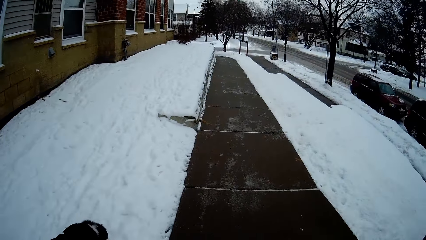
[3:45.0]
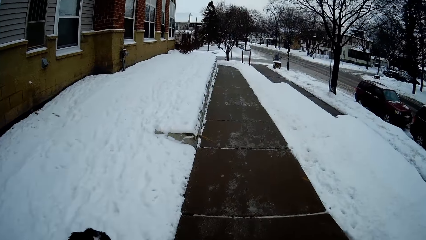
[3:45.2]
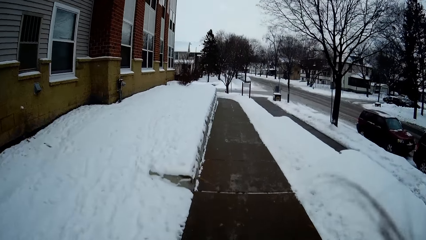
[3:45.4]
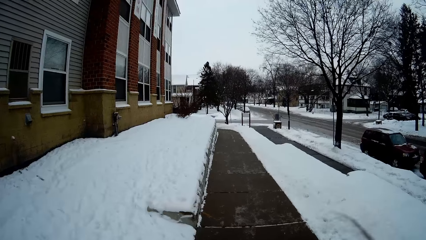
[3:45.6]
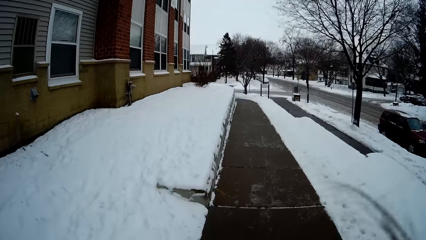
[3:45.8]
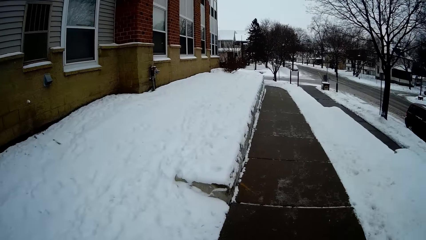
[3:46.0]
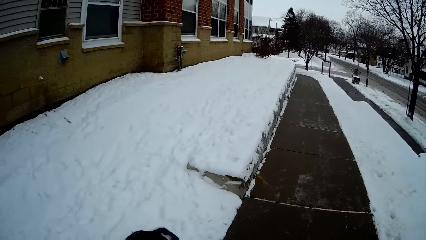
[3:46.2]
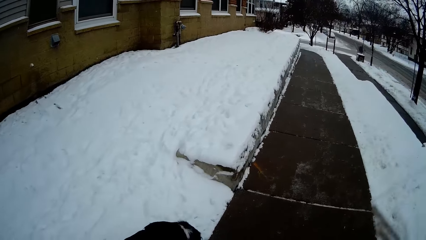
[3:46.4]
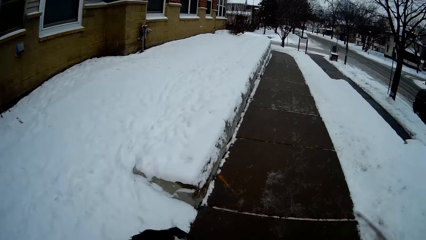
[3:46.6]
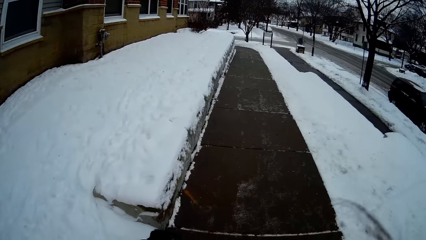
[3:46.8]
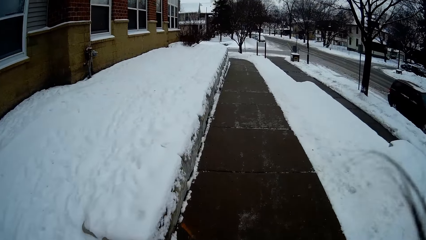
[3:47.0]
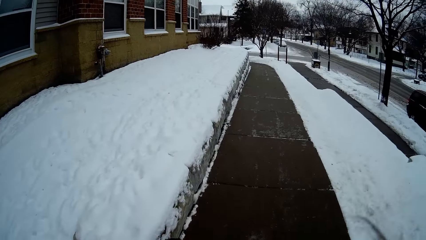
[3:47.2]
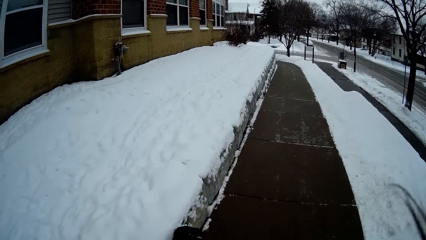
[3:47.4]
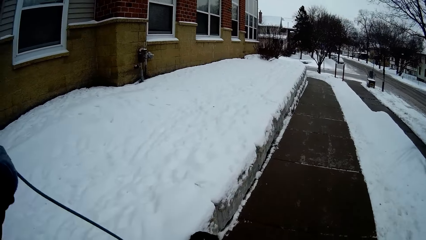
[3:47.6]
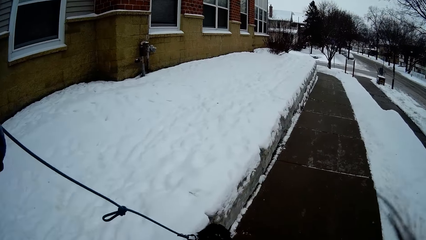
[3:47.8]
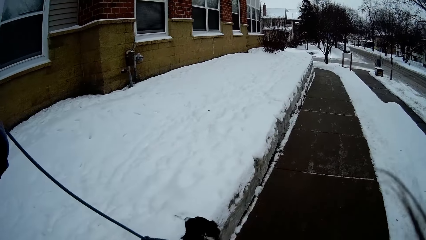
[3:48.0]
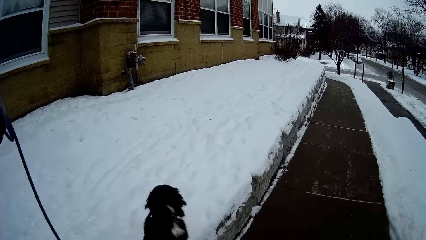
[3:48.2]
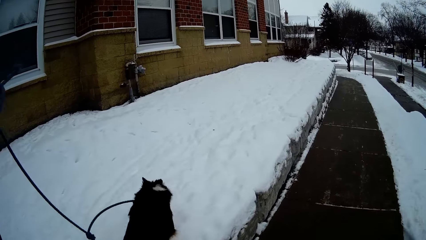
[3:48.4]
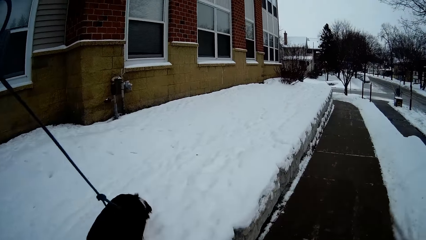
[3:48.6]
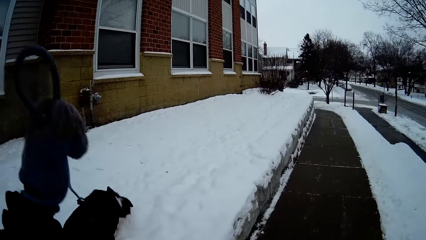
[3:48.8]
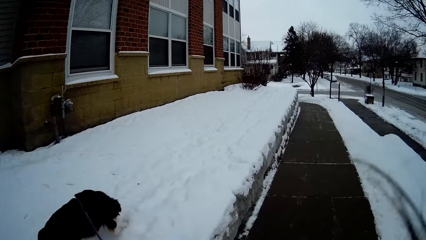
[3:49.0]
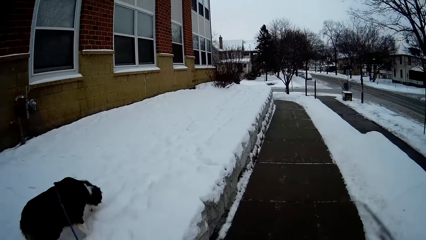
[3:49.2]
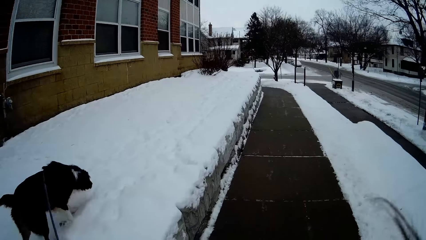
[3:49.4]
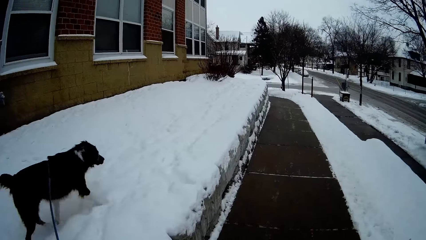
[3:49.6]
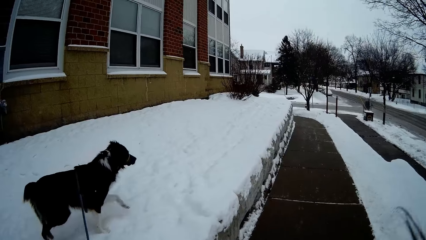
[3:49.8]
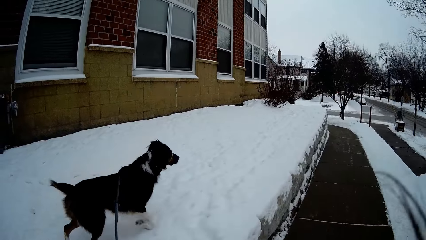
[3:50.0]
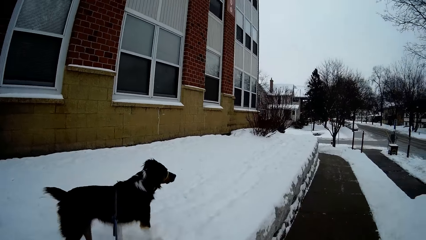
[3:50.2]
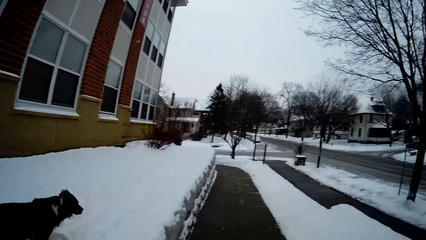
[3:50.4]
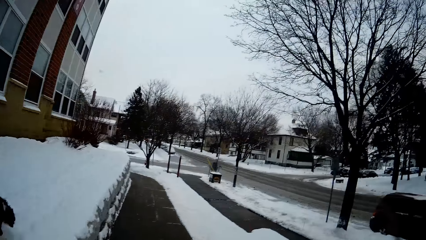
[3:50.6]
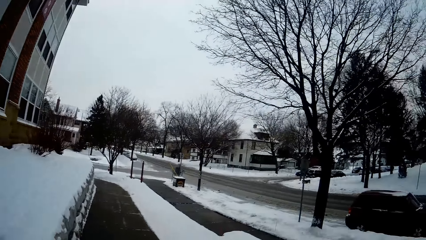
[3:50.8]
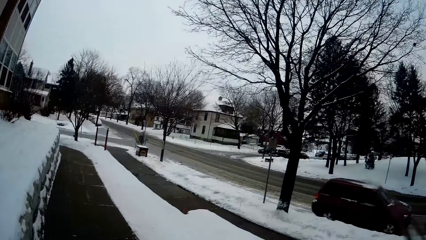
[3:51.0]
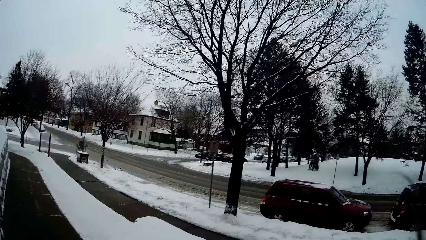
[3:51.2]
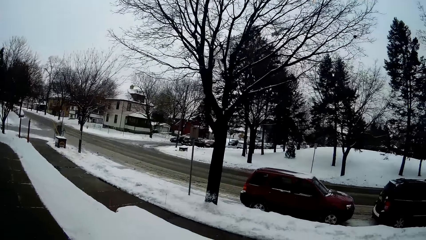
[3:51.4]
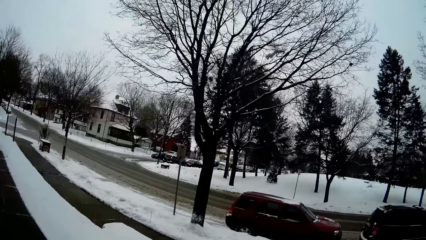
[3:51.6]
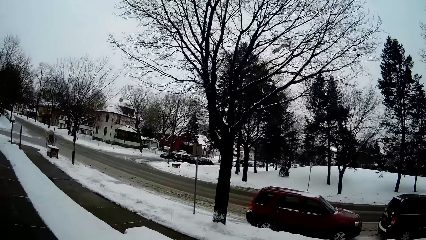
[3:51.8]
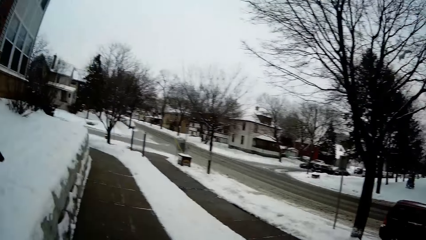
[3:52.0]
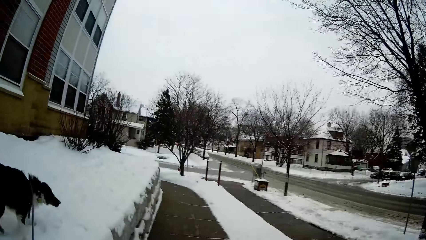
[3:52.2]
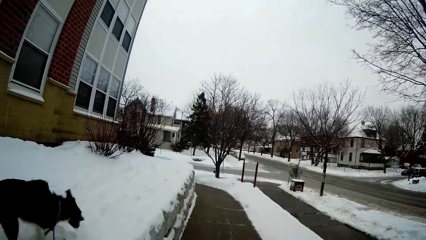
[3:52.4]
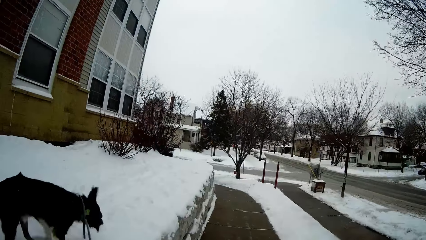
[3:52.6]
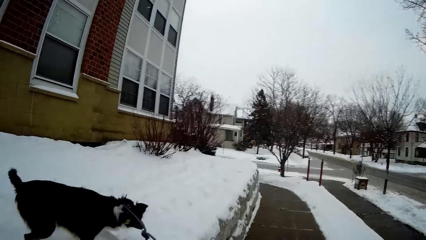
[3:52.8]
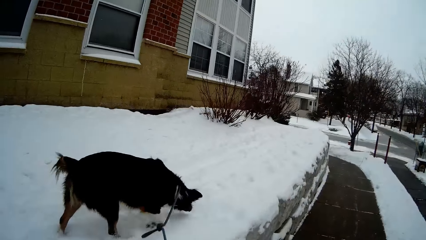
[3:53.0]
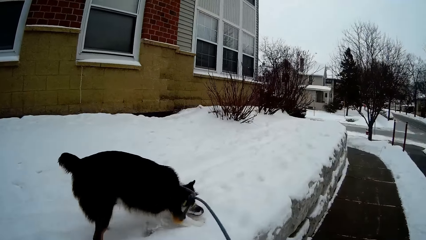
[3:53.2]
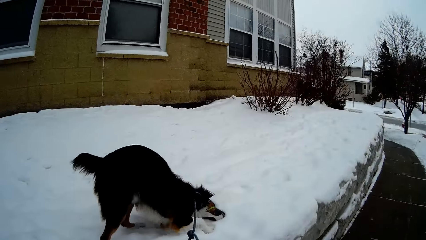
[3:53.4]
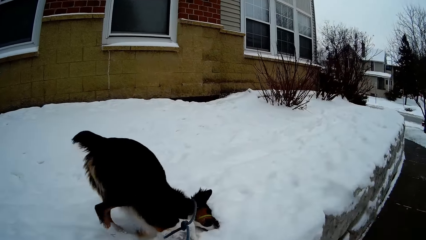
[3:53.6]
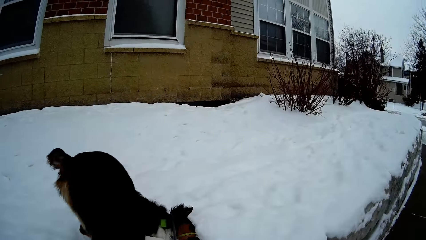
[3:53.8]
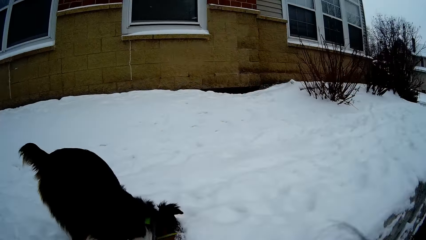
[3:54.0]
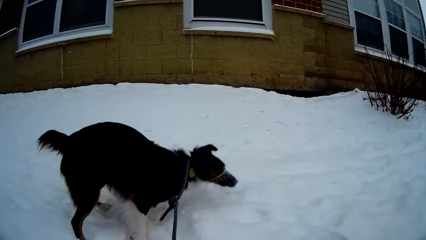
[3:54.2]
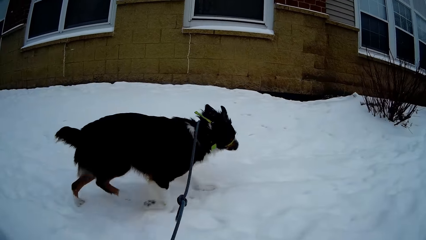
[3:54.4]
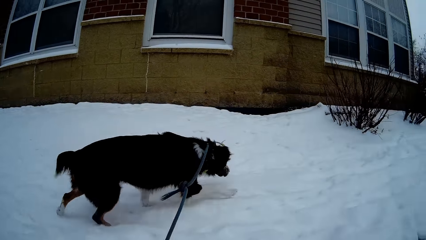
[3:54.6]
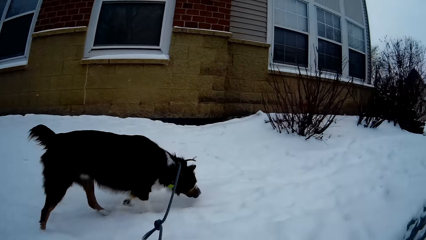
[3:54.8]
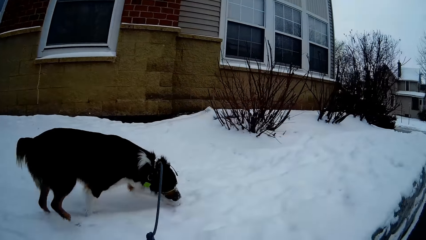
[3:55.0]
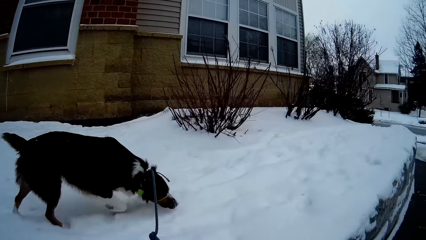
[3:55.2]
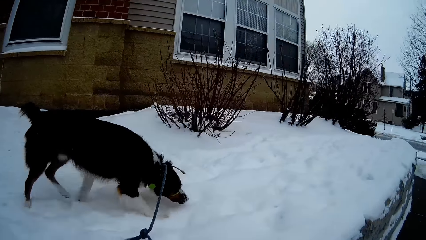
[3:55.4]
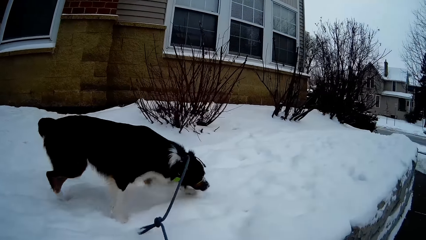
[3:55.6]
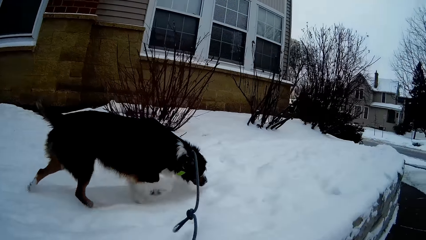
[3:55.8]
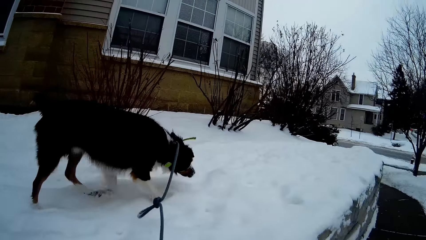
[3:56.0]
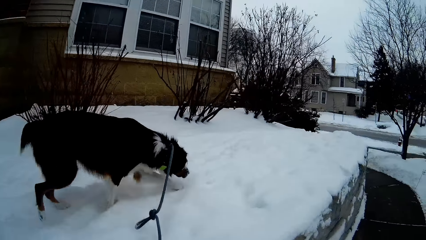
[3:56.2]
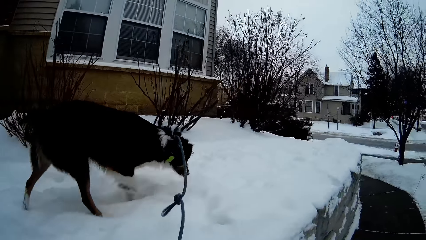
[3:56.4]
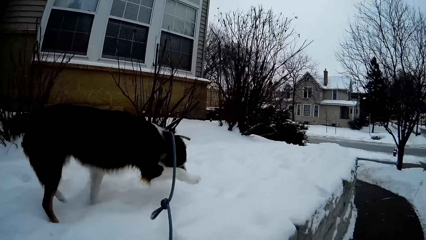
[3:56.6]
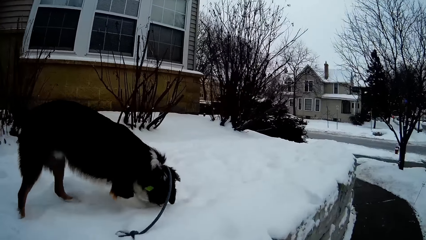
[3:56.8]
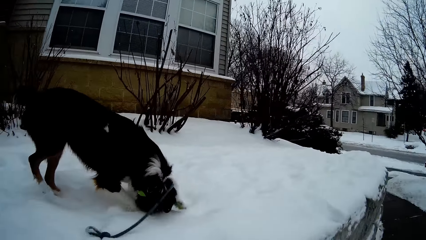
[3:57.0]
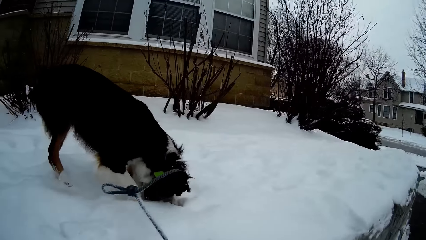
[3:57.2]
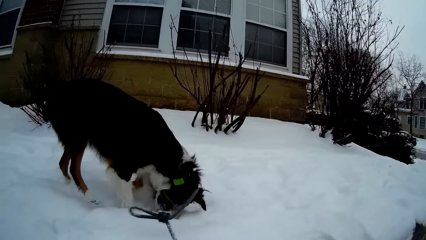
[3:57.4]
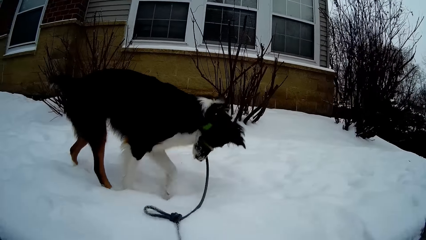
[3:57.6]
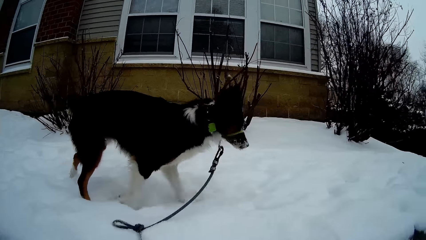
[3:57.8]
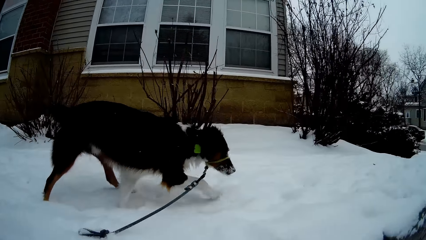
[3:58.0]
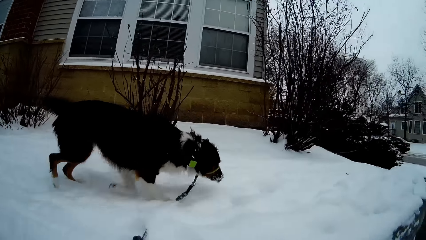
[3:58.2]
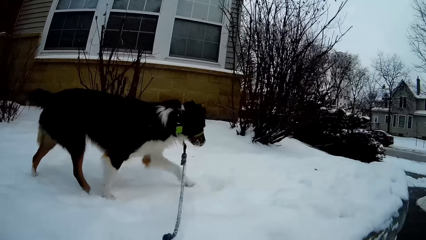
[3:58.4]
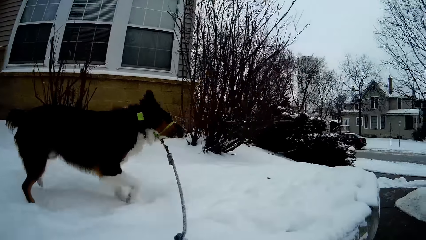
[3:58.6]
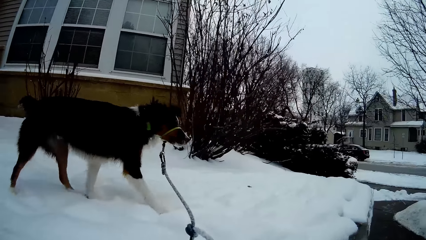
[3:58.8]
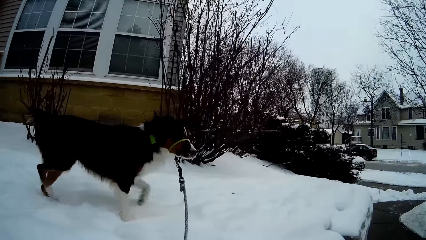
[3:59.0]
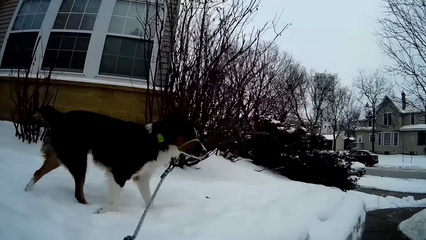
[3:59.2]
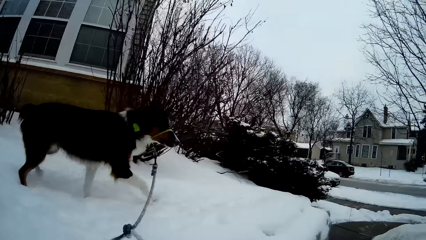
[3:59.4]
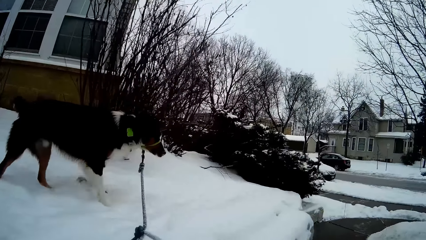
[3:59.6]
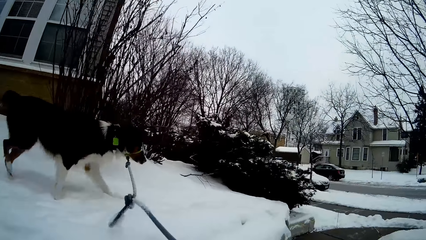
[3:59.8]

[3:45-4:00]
The camera wearer lifts the rope. They look at the vehicles. They look at the dog.
